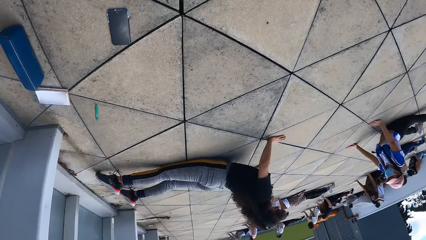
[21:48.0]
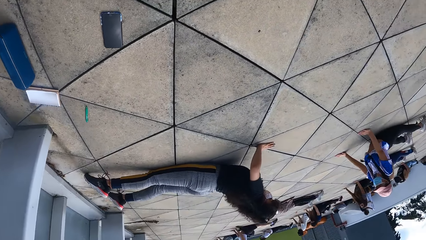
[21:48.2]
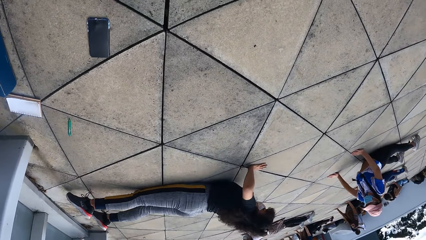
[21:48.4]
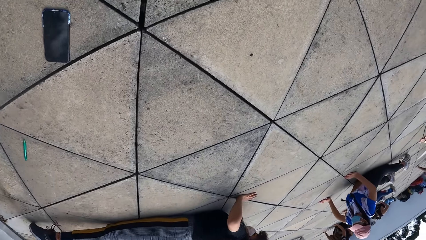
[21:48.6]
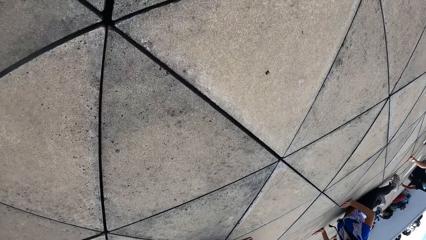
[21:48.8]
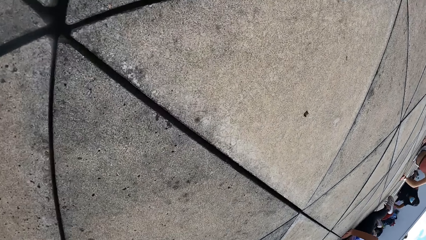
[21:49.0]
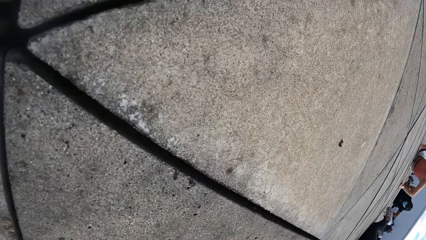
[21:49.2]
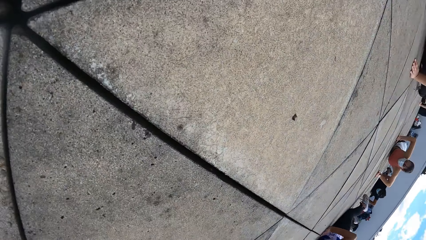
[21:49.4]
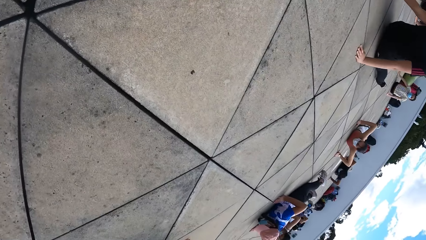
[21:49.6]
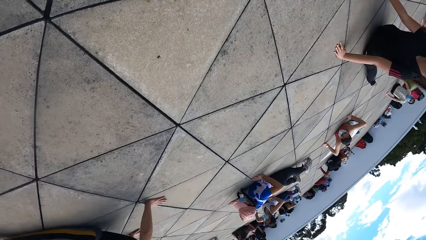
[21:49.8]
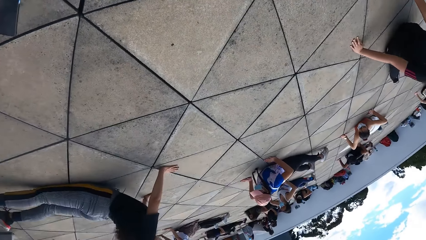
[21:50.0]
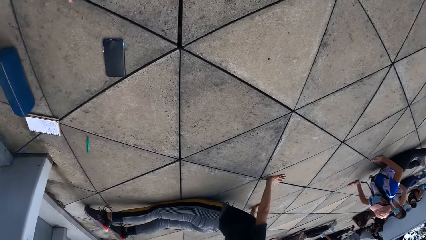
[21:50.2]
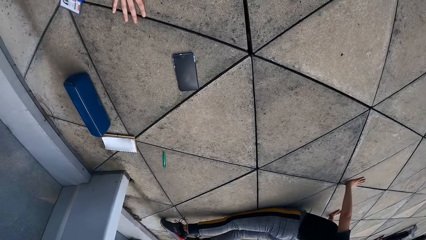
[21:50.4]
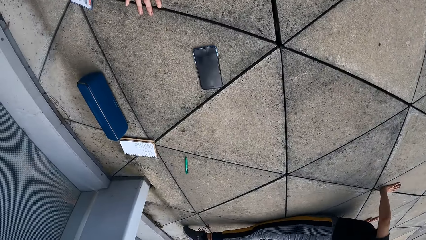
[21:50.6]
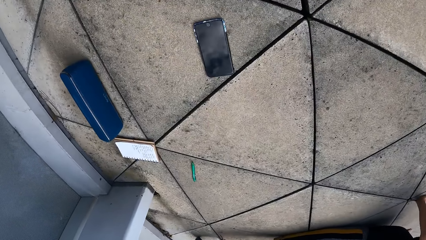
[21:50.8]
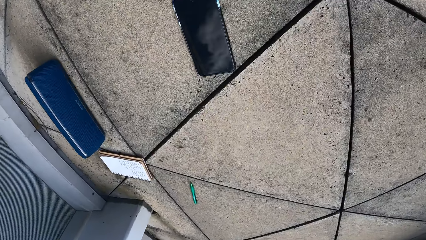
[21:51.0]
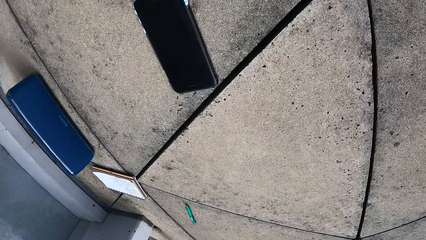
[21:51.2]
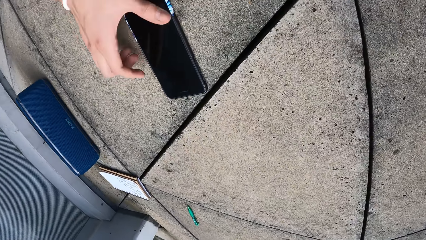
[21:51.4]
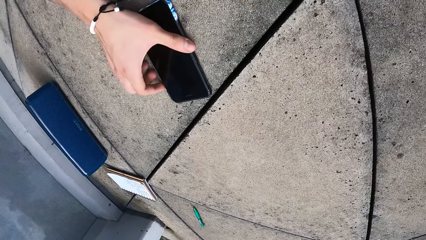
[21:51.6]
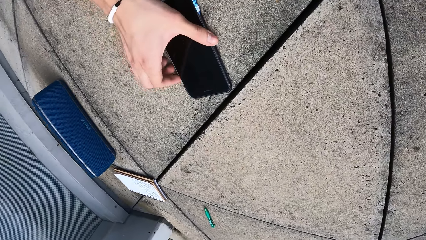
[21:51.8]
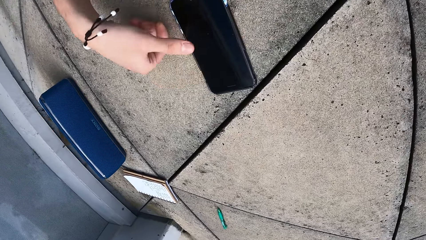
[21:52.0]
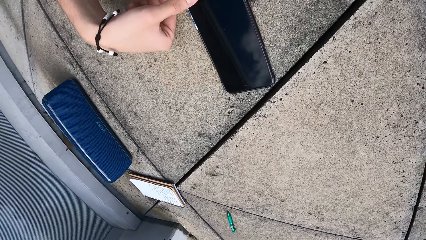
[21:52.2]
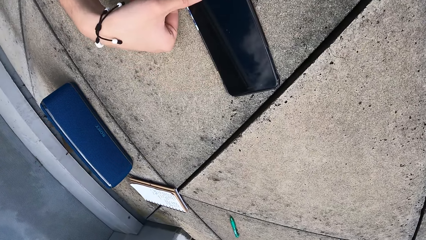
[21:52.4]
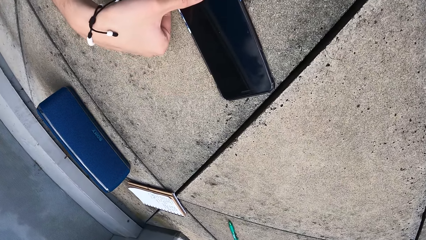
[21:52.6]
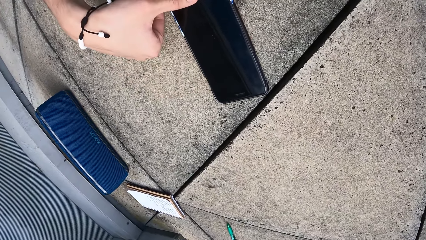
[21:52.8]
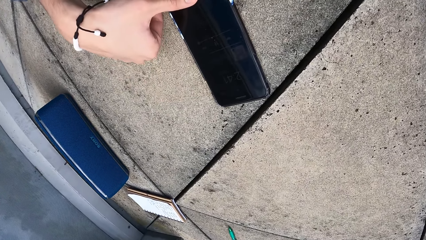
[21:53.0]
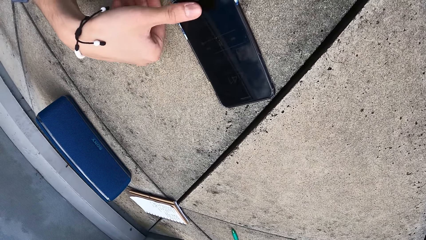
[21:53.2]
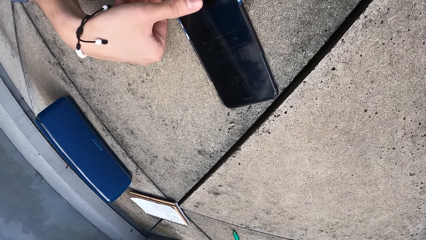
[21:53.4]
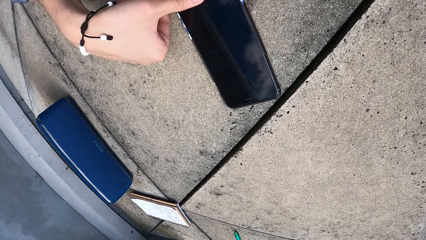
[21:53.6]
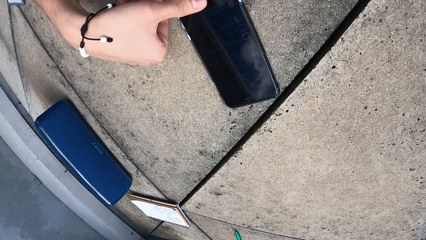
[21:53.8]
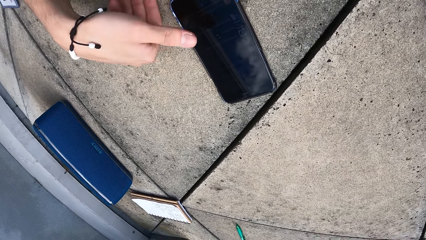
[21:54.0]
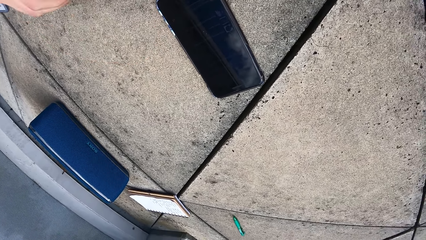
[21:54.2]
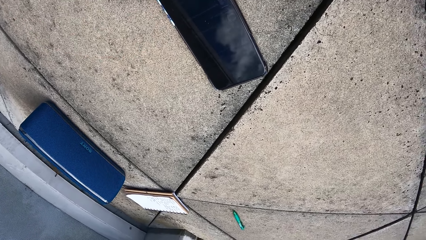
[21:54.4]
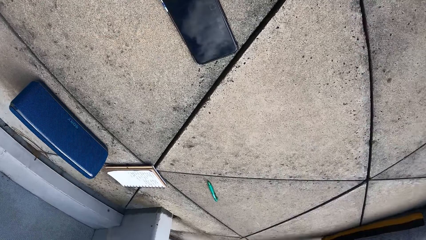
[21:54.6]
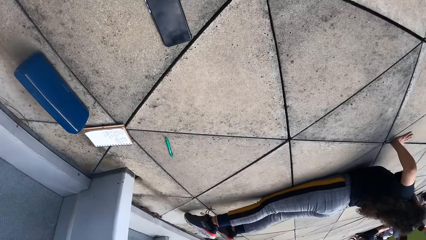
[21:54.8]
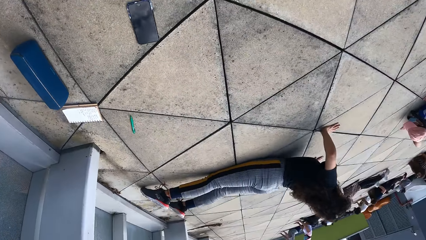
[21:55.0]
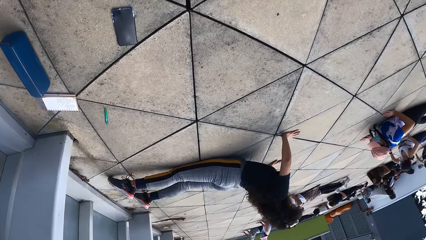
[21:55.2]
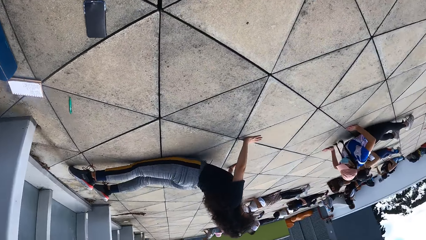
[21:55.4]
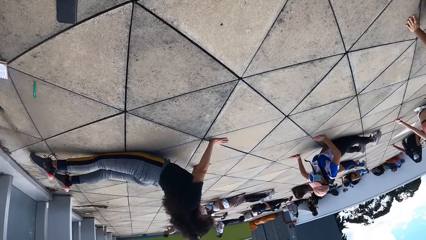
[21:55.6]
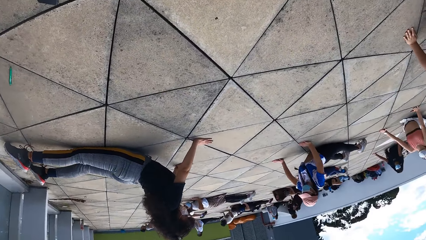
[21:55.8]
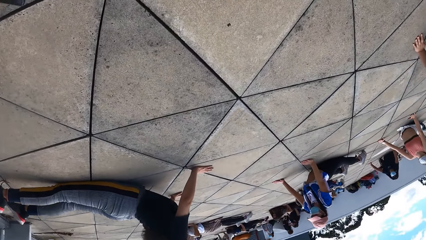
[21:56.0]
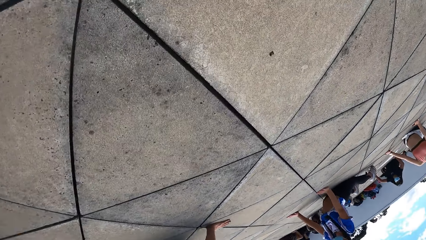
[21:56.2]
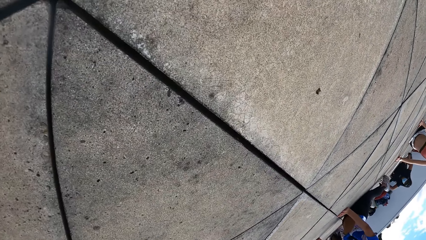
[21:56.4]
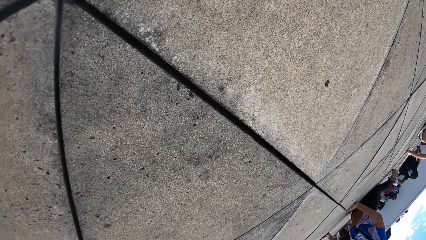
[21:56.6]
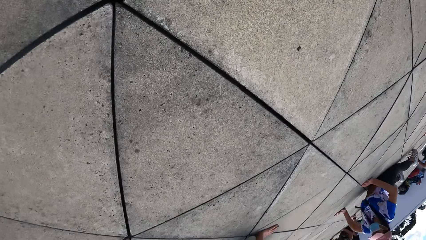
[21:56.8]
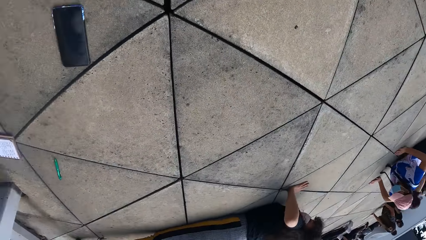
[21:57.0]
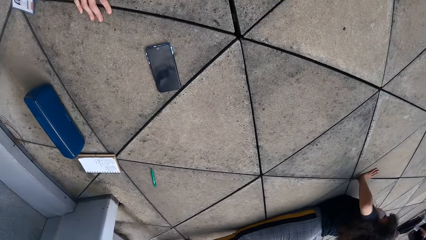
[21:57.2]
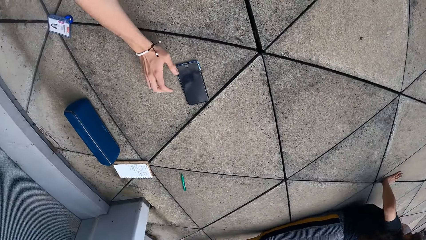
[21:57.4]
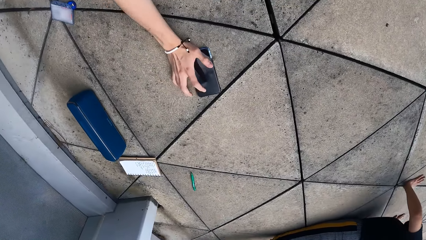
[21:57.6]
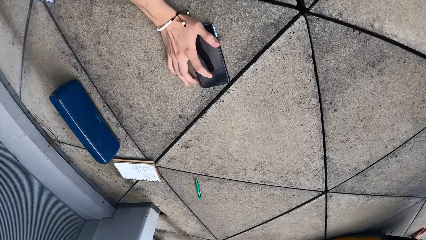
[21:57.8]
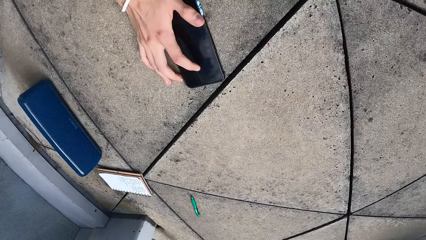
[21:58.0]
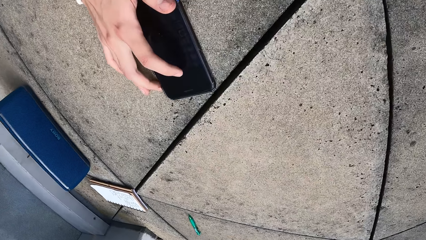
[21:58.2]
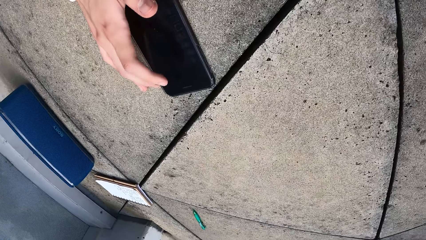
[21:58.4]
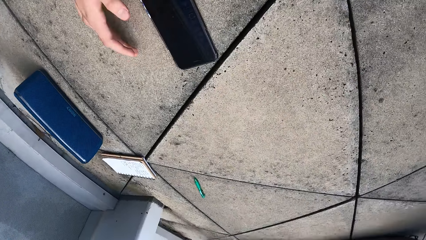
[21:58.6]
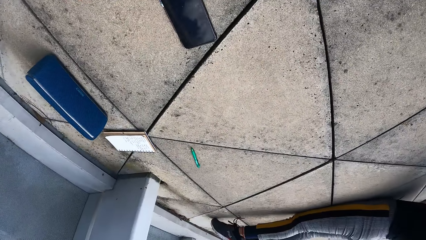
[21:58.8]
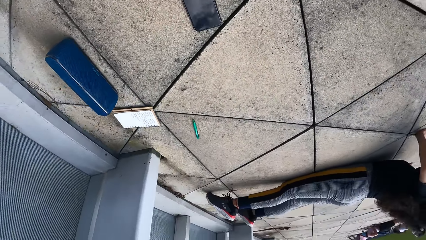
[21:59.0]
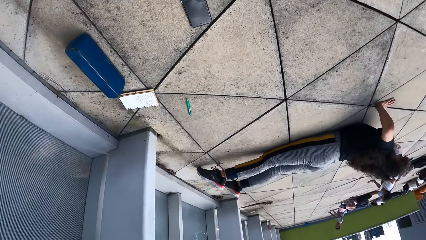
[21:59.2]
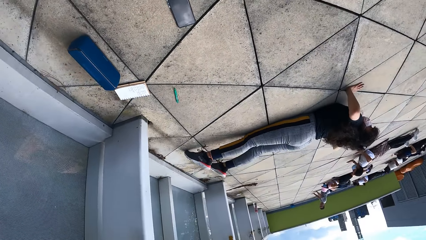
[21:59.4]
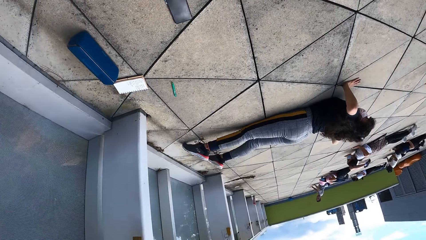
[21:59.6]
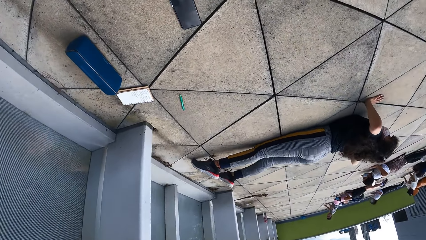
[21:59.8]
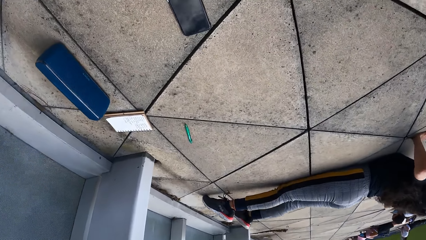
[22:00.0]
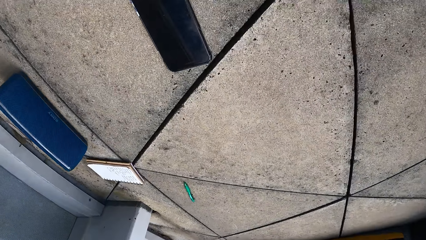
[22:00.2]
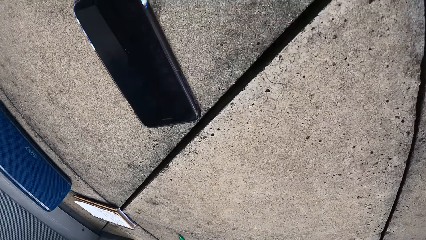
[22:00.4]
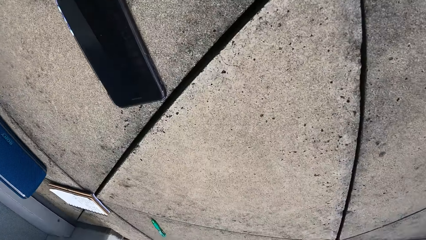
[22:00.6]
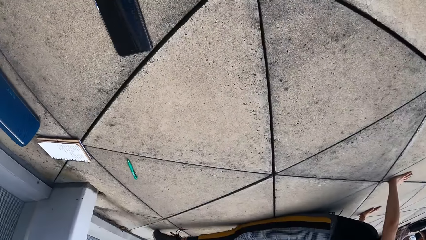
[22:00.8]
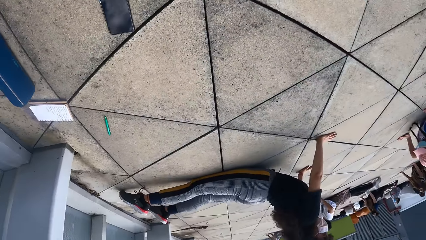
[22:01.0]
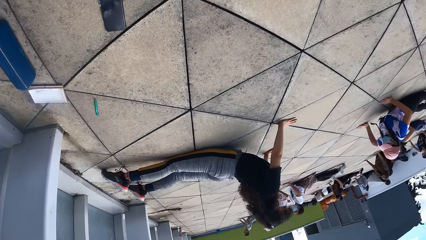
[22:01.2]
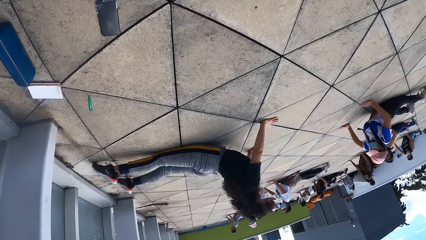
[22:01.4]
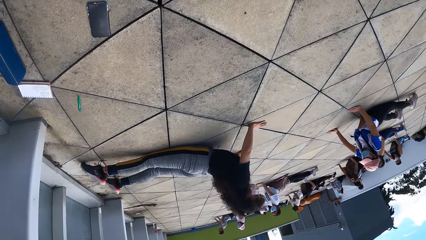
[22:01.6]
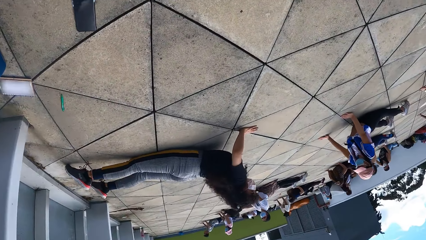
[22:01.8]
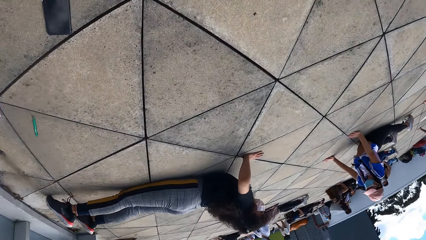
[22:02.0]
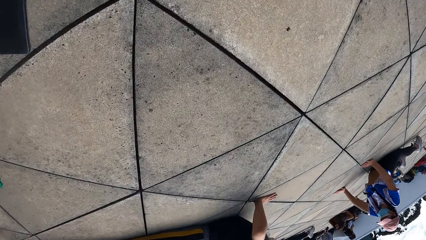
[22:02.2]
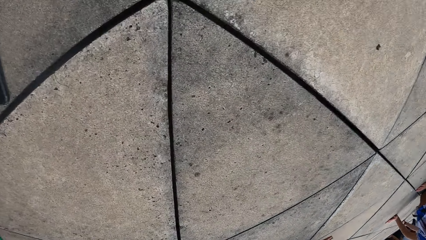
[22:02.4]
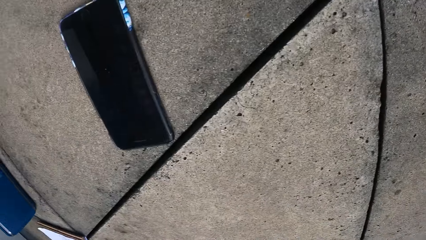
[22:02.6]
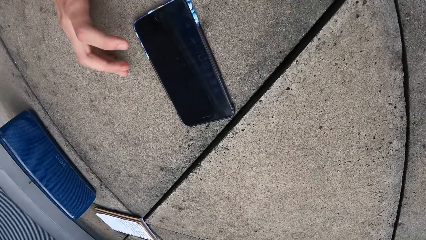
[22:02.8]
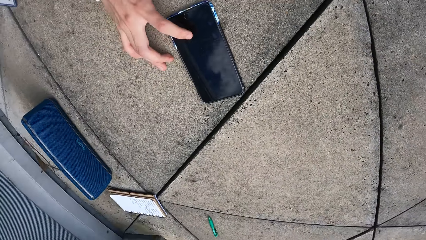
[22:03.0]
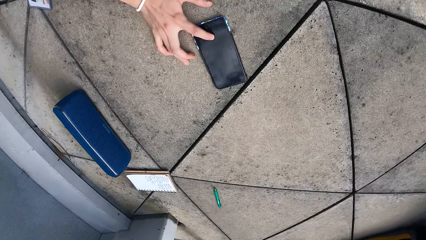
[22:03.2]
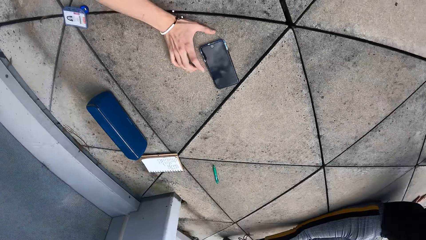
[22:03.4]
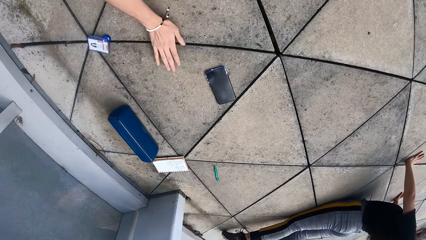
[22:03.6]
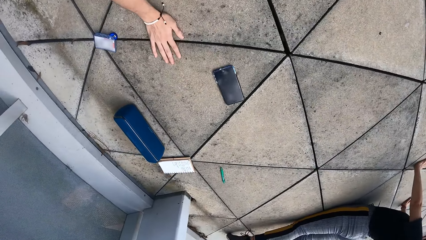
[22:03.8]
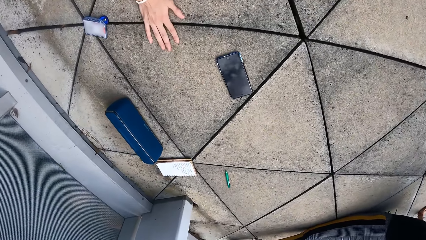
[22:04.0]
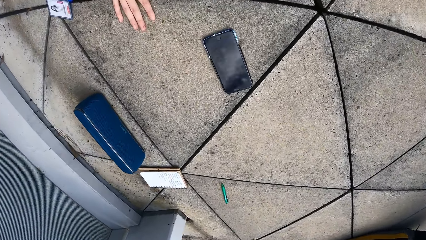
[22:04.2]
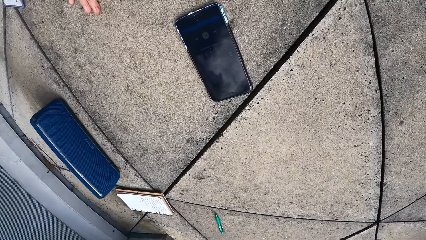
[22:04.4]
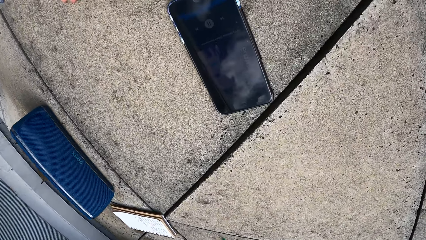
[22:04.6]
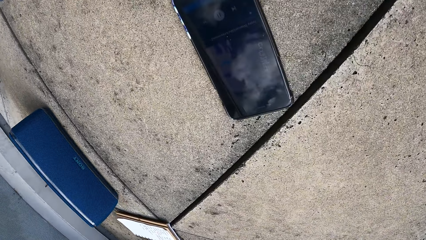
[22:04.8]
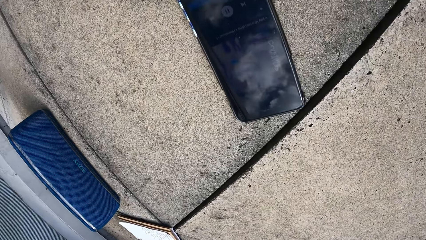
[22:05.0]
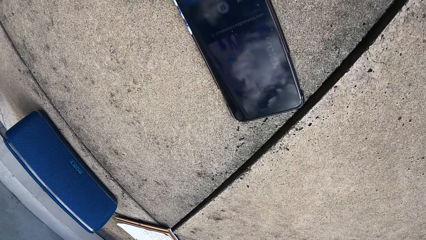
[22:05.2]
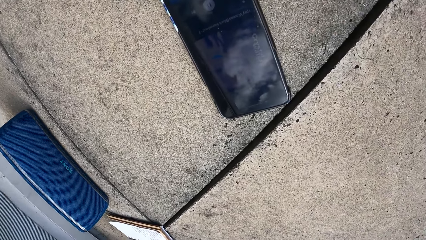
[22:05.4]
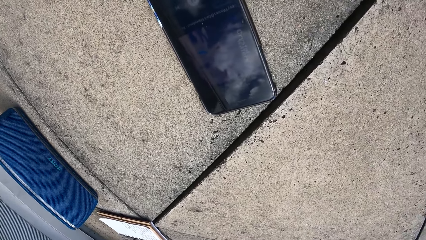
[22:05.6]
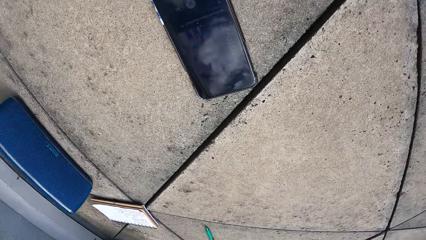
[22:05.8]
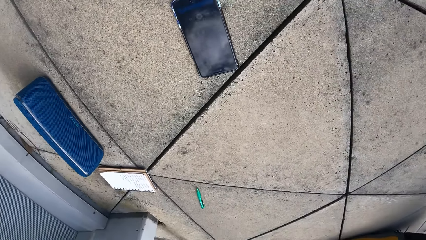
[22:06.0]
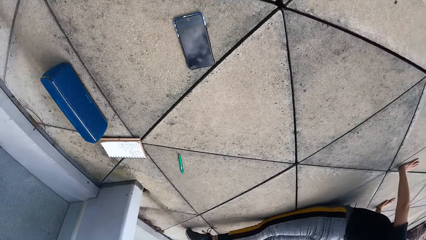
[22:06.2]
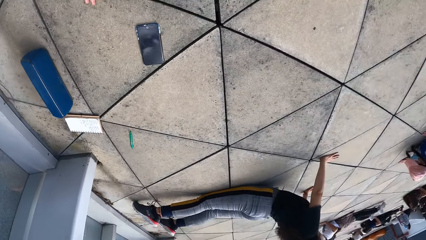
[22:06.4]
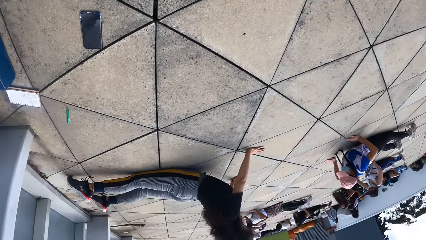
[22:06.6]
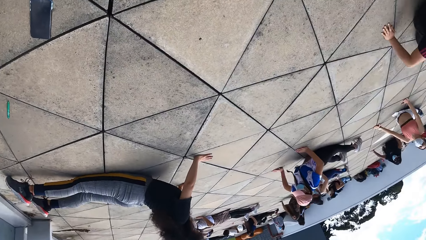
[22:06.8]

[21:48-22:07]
The camera wearer operates the phone with her right hand. She exercises press ups on the floor. She operates the phone with her right hand. She exercises press ups on the floor. She scrolls on the phone. She exercises press ups on the floor.
